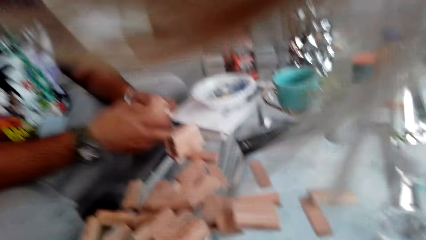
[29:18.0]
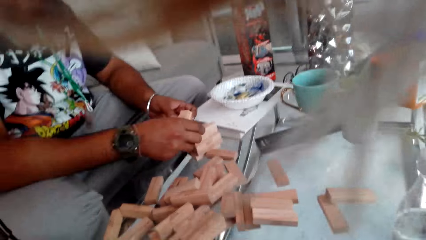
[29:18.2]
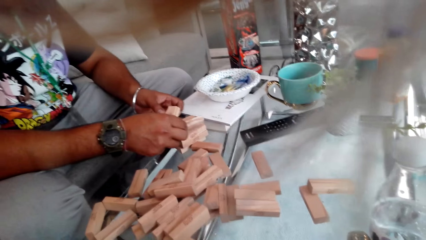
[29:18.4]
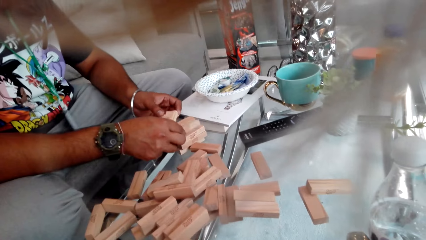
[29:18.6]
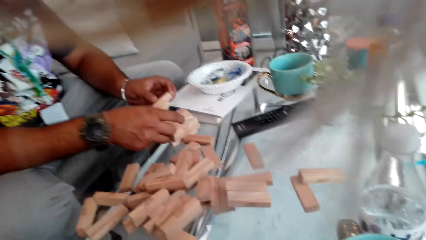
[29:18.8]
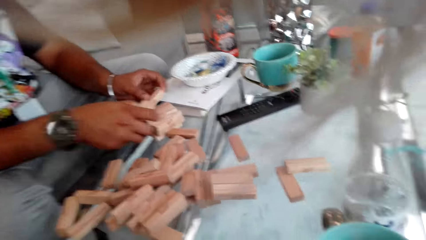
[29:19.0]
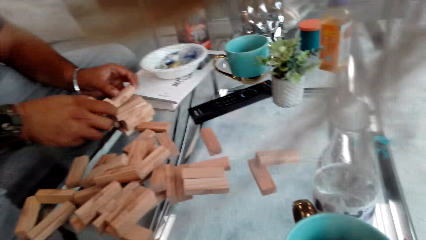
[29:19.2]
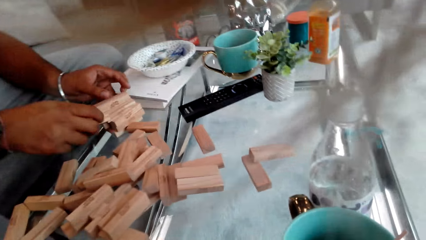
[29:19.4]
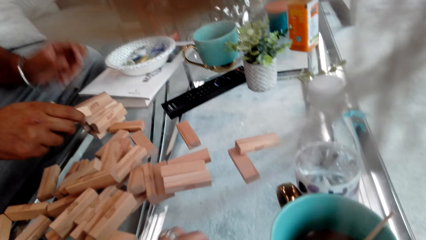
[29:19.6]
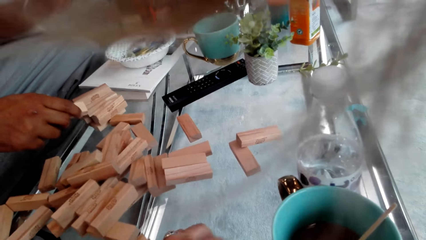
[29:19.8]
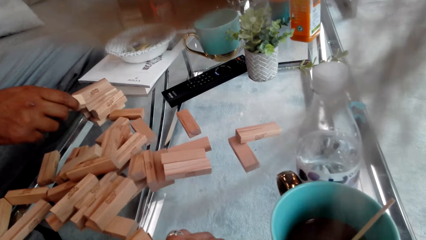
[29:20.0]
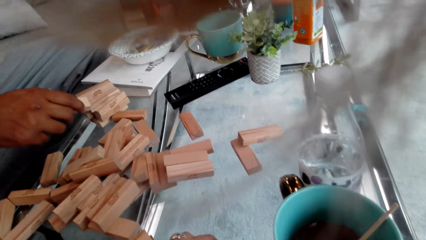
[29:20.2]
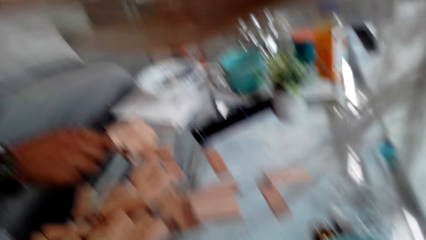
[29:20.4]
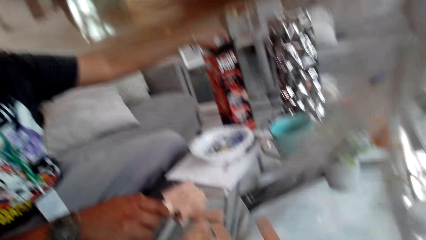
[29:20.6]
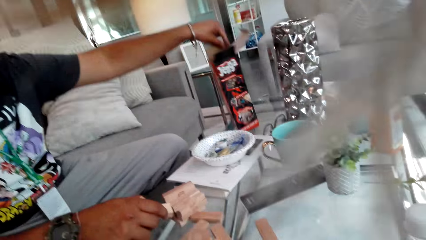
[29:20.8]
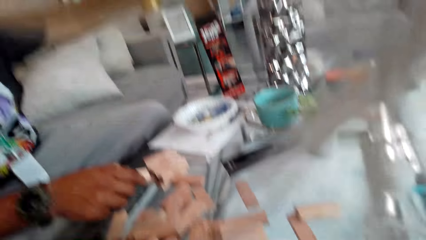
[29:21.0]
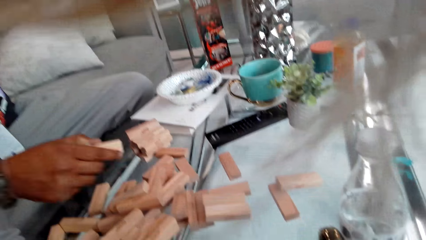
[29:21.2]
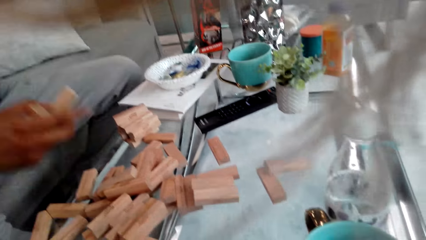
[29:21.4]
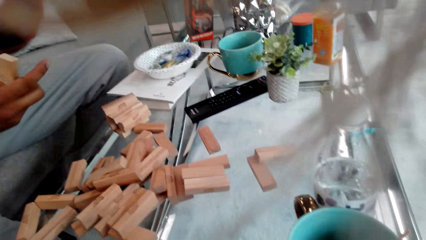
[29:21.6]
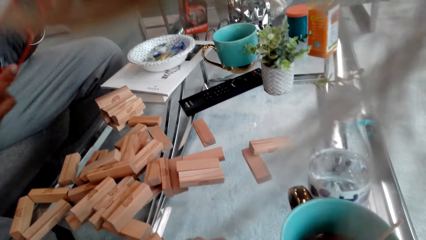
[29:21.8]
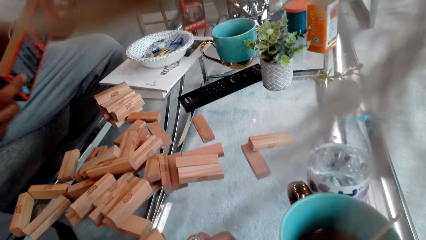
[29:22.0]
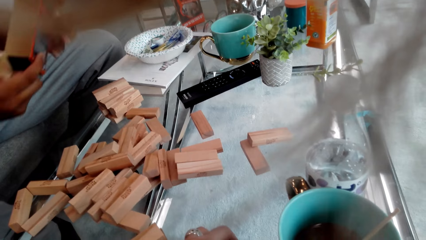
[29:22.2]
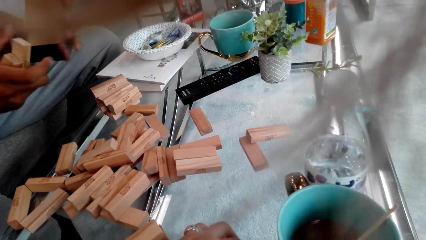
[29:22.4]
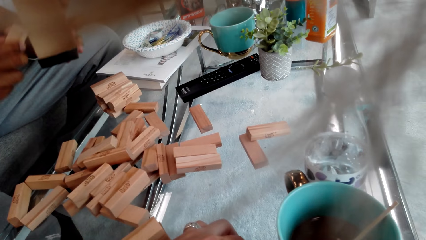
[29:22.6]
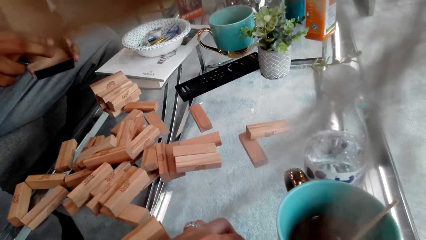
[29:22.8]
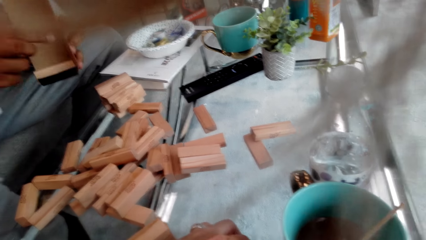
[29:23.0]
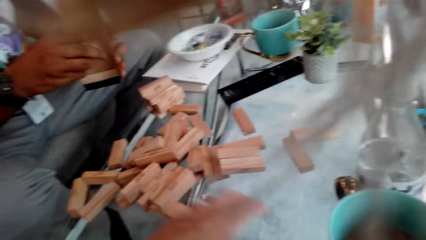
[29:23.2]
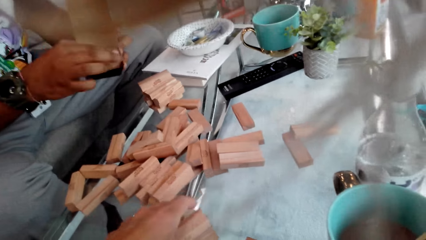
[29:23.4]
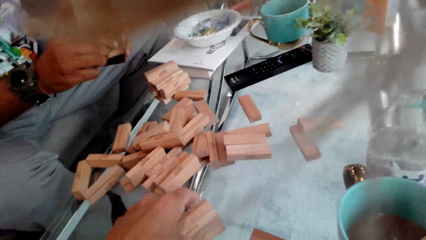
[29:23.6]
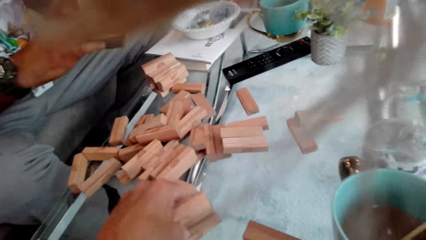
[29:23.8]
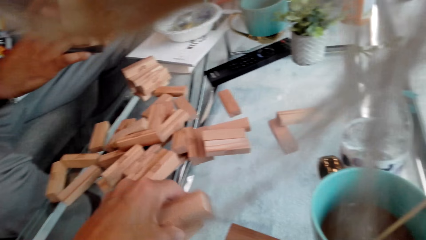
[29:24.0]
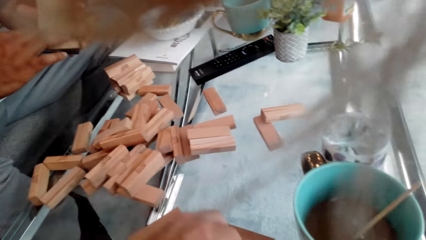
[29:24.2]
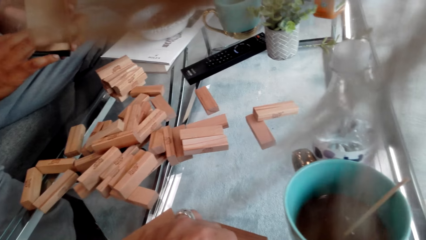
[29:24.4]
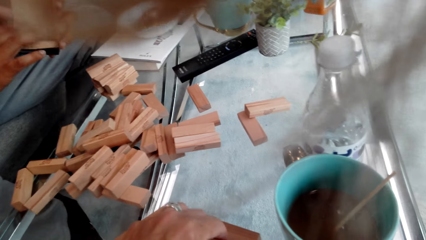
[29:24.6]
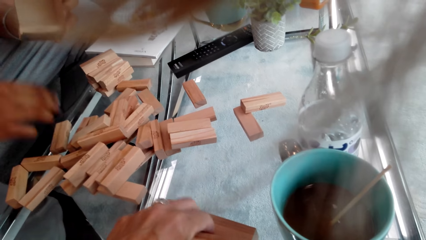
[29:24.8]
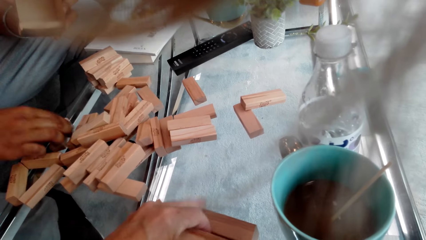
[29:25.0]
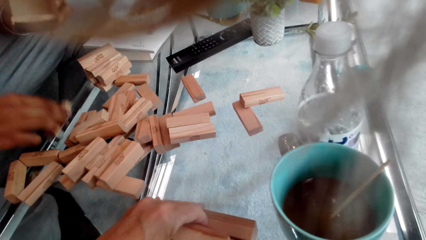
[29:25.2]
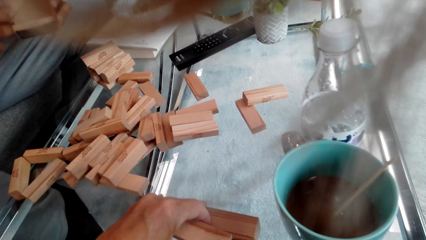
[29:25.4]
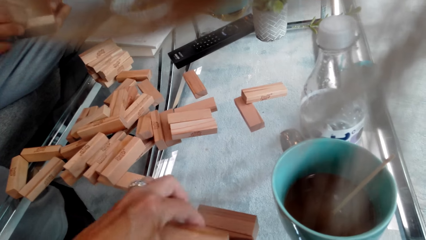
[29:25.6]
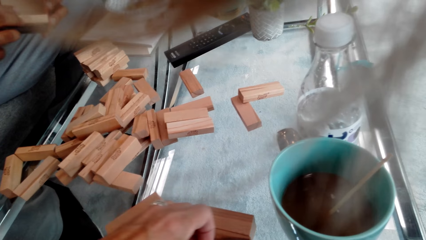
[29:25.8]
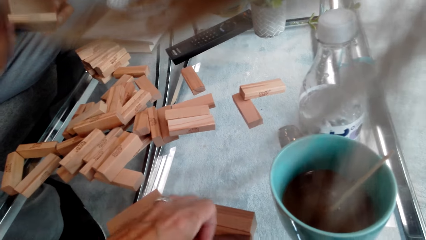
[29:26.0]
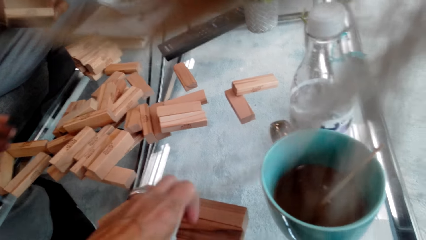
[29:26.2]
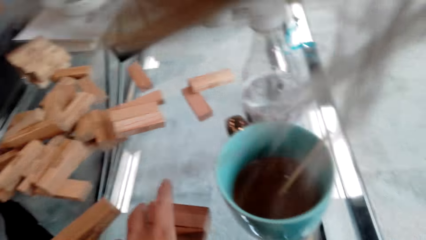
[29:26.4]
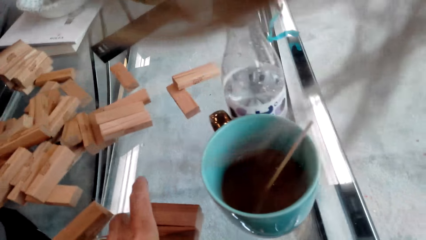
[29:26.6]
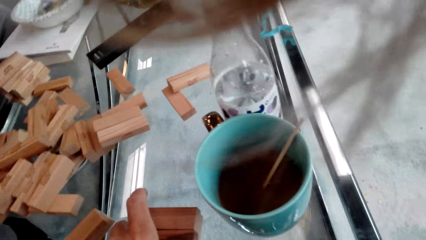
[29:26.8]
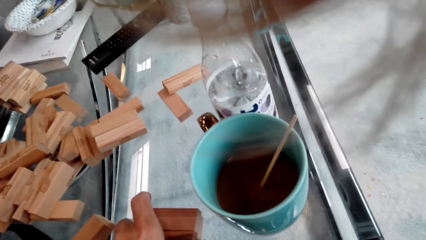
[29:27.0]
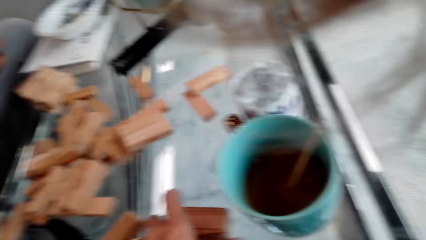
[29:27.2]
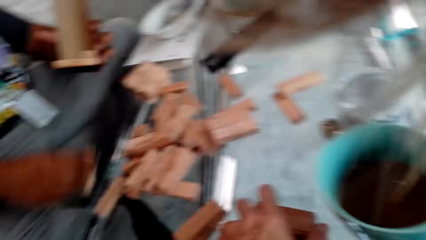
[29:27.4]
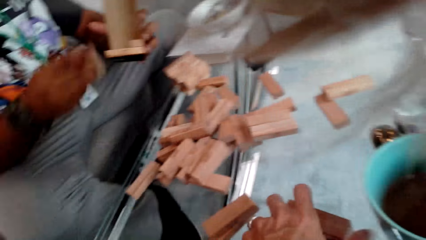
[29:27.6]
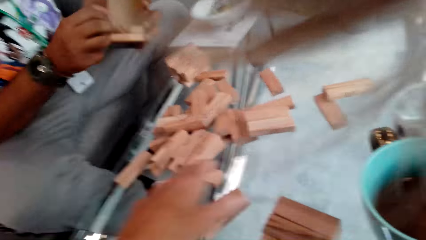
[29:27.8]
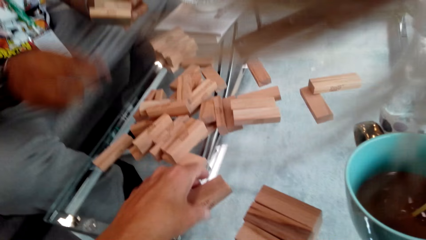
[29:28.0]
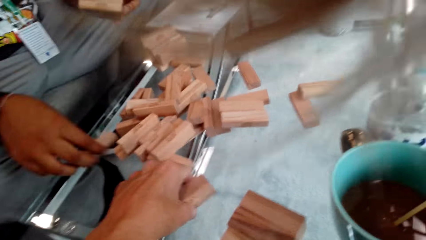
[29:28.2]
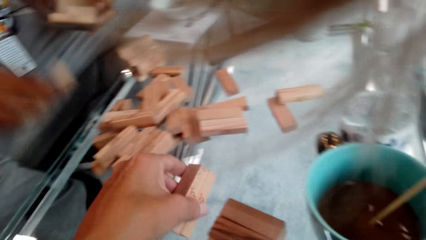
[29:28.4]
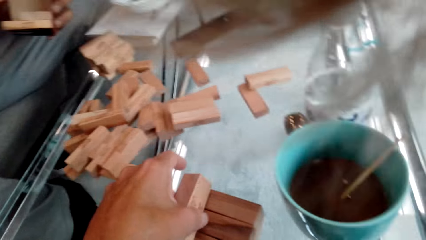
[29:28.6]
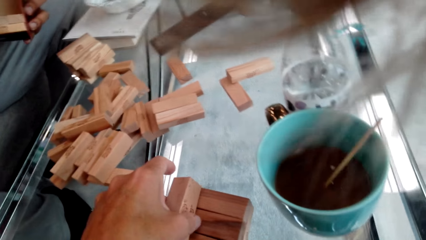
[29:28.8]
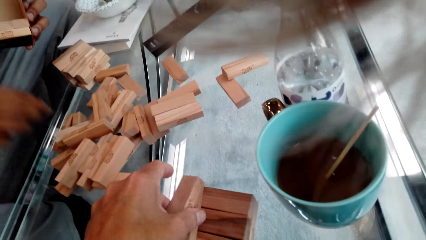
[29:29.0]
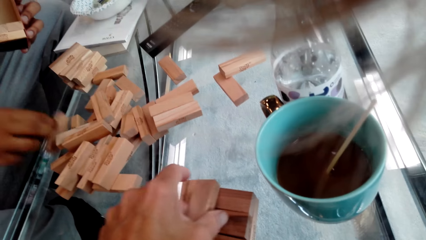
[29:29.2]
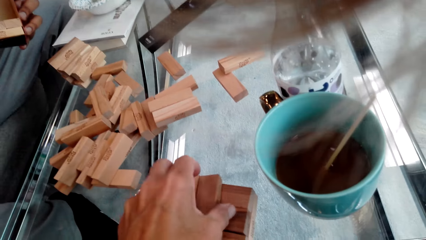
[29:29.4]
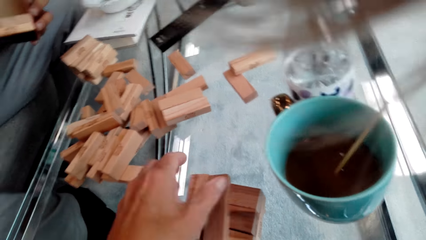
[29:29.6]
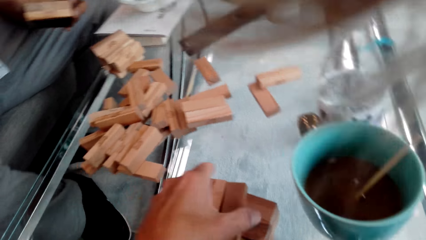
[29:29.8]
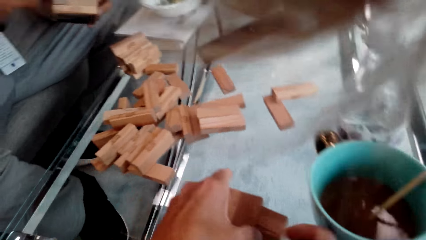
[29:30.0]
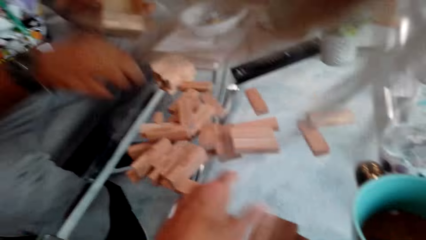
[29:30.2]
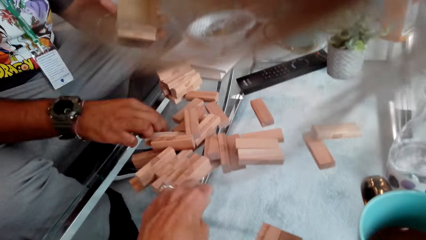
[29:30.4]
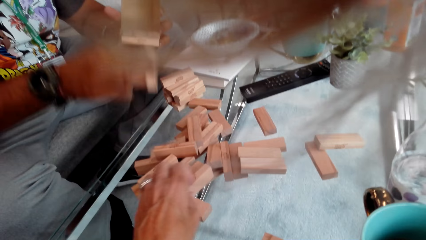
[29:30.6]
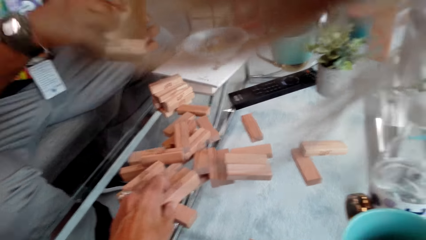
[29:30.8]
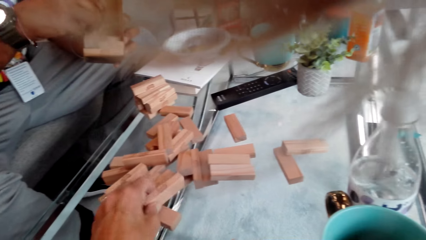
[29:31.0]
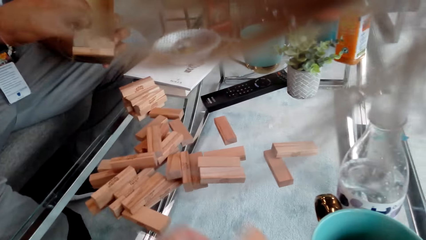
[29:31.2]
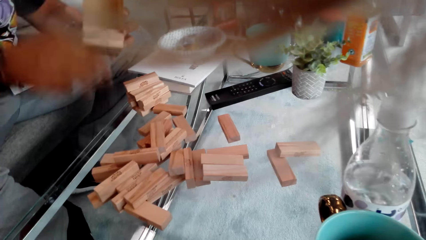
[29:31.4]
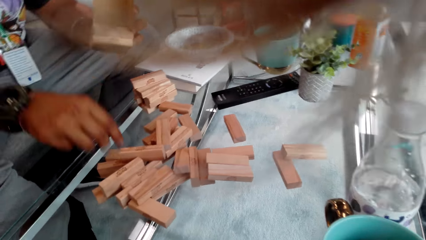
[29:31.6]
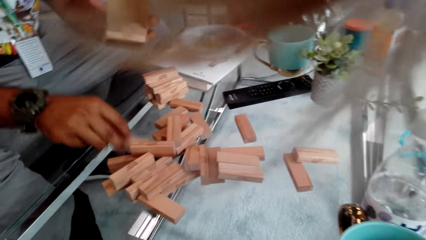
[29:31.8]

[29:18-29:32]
A man collects the jenga towers. The man touches the jenga blocks on the table and picks up a jenga box. The man arranges the jenga towers with the camera wearer. The camera wearer arranges the jenga blocks on the table. The man packs the jenga blocks in the box.

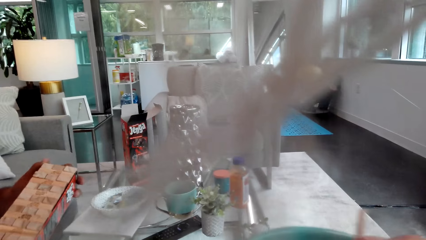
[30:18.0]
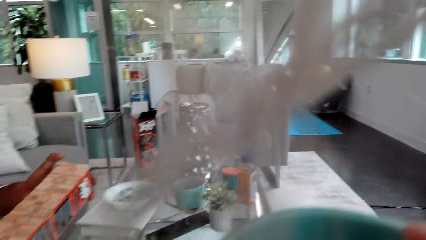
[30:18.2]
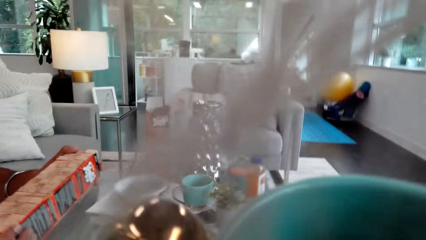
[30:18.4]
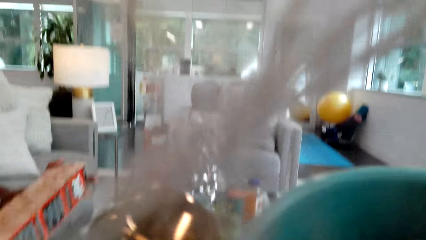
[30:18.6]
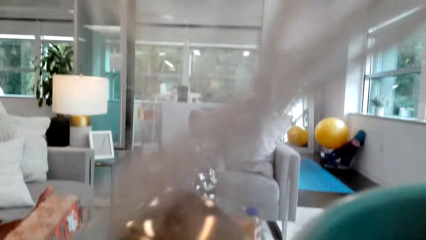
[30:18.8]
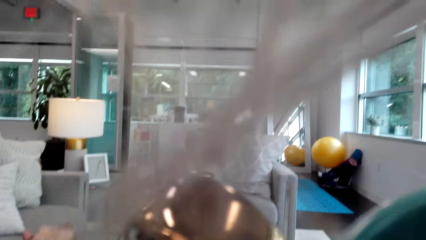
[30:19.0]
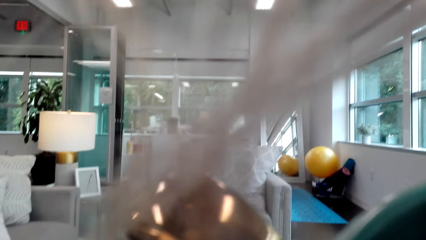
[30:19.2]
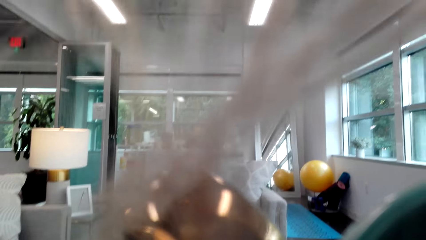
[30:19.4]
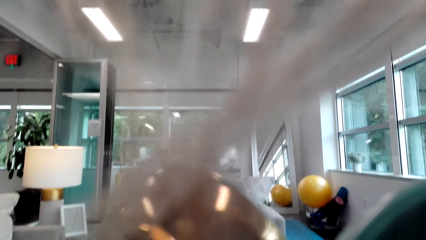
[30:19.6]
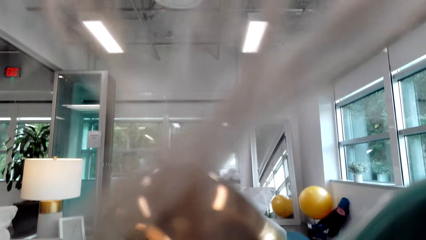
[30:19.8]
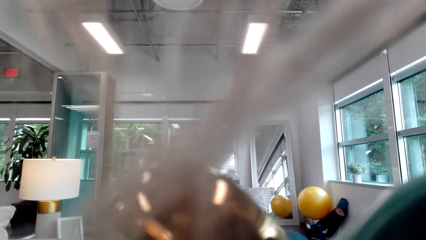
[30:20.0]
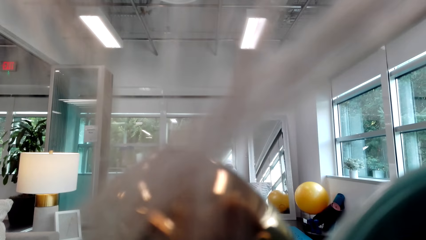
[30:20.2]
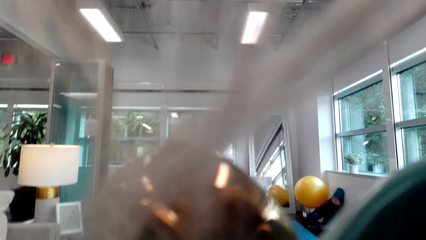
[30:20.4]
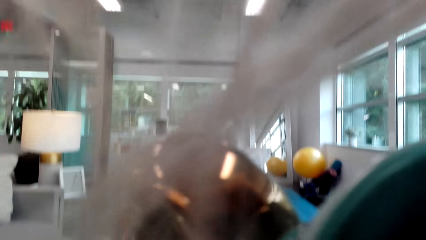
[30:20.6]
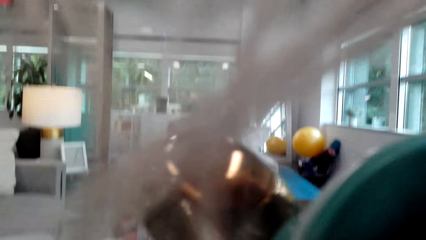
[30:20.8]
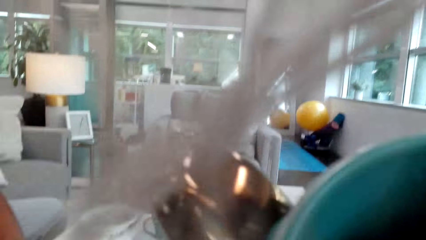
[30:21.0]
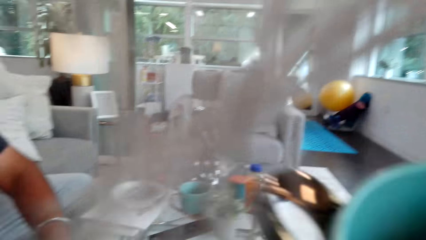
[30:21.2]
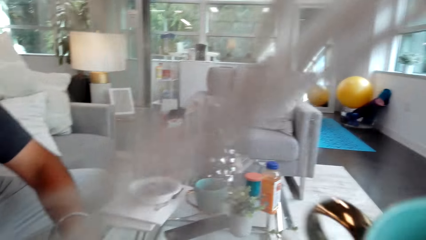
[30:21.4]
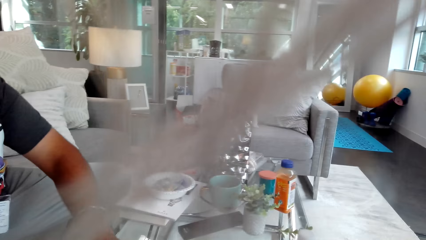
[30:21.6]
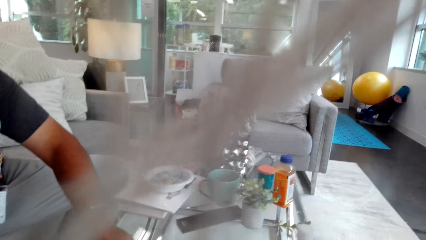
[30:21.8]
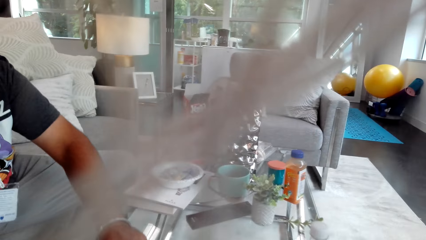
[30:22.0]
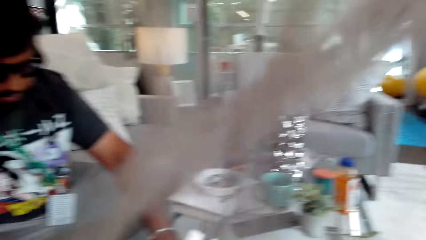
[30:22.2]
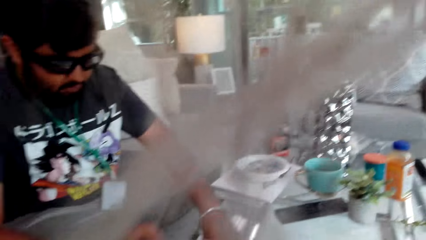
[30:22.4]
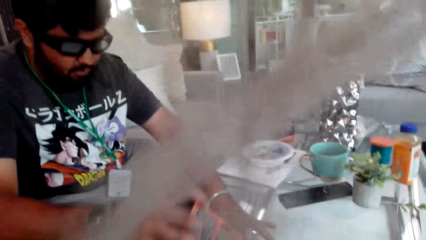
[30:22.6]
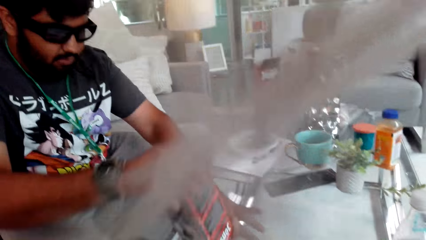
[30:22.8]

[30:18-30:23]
The camera wearer drinks the drink.
